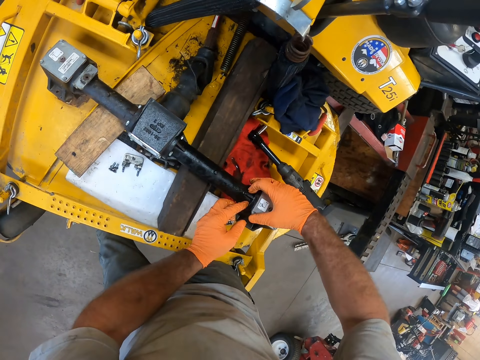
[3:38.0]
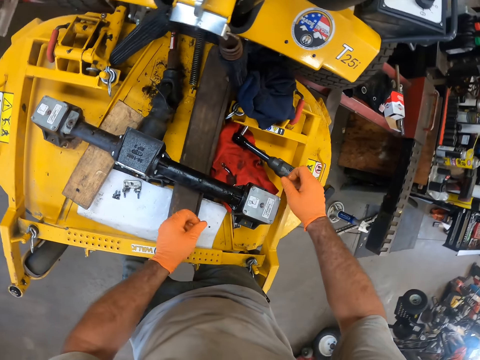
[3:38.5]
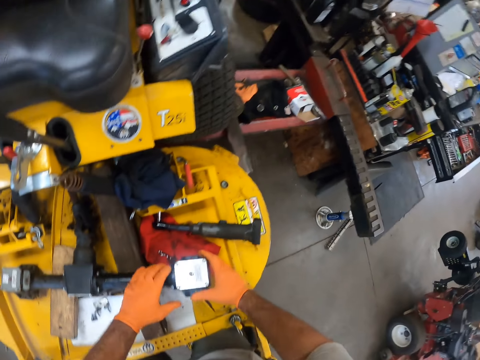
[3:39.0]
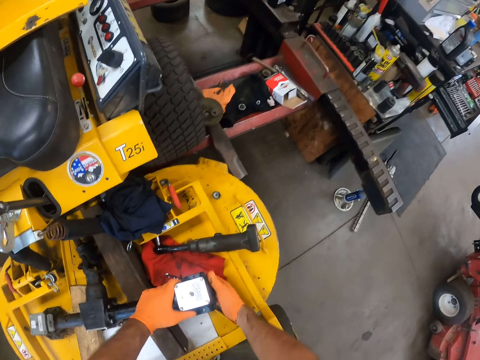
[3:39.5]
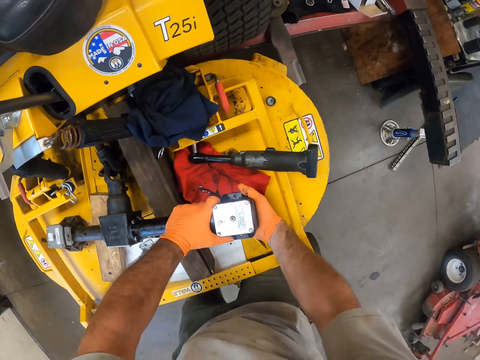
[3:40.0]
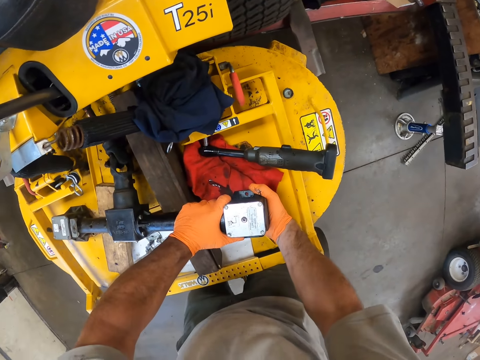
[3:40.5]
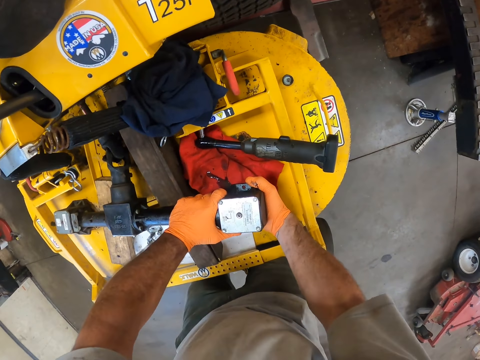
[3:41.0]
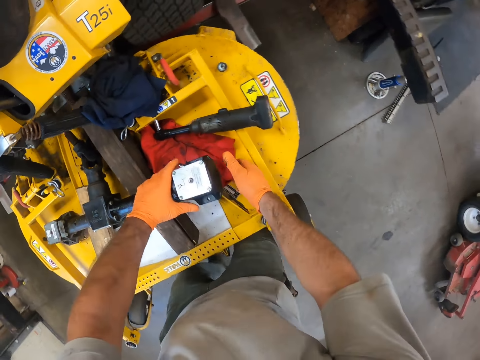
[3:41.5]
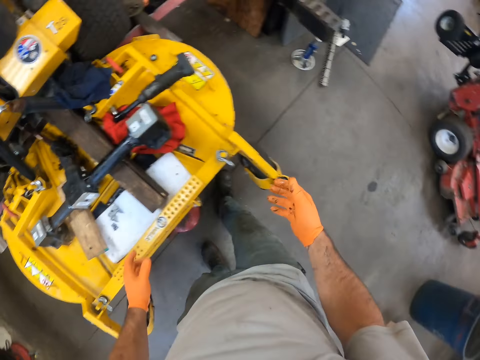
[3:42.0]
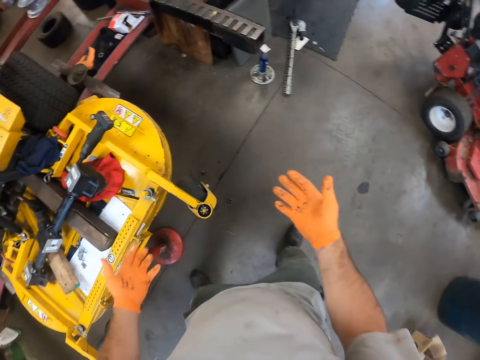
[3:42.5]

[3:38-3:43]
The camera wearer walks toward the work table.

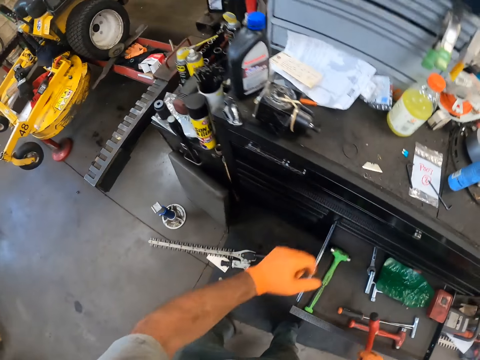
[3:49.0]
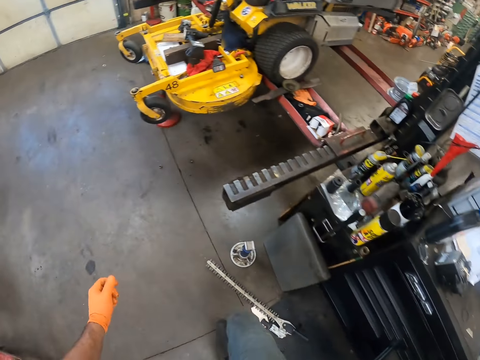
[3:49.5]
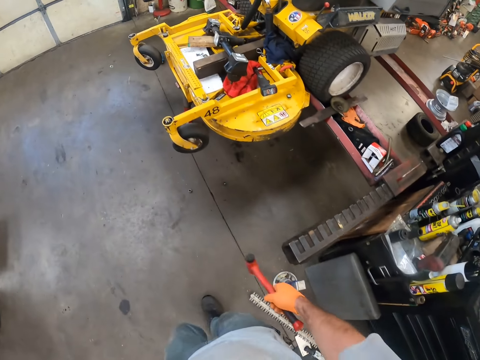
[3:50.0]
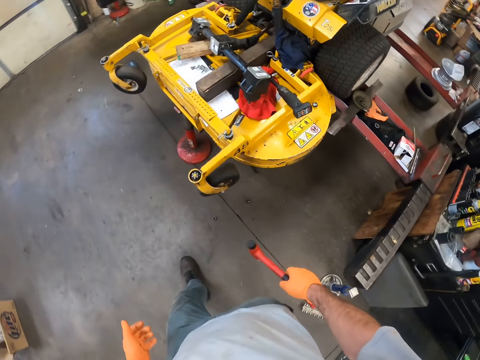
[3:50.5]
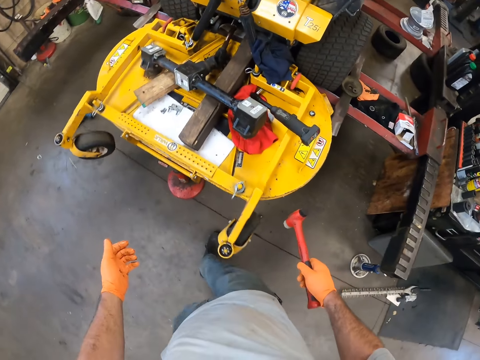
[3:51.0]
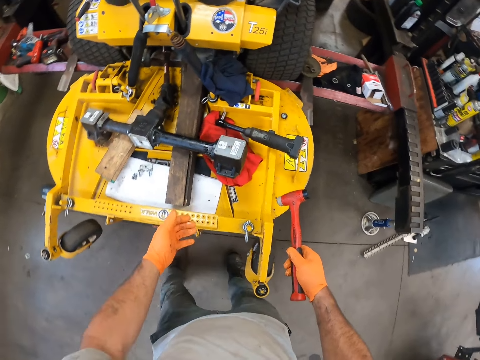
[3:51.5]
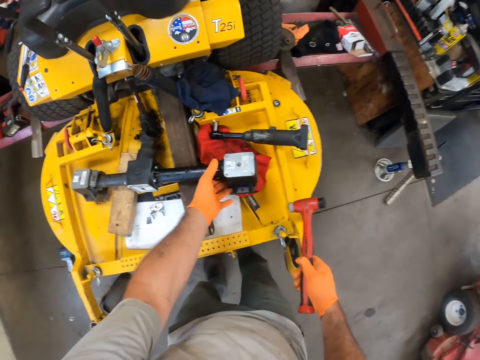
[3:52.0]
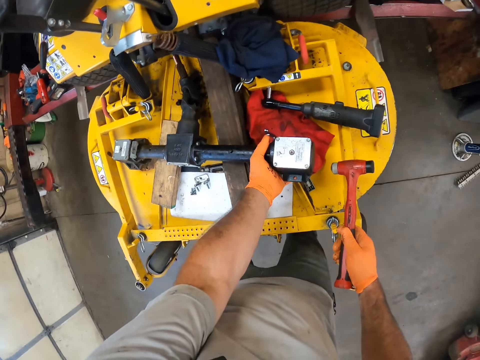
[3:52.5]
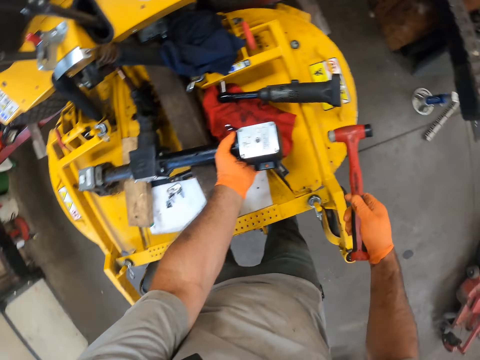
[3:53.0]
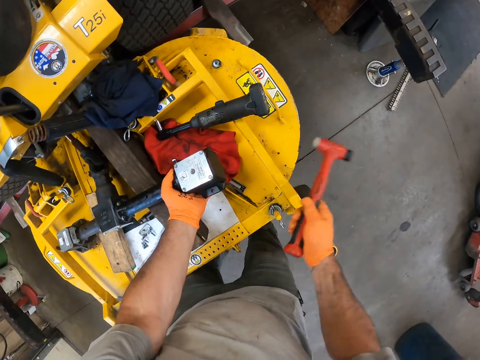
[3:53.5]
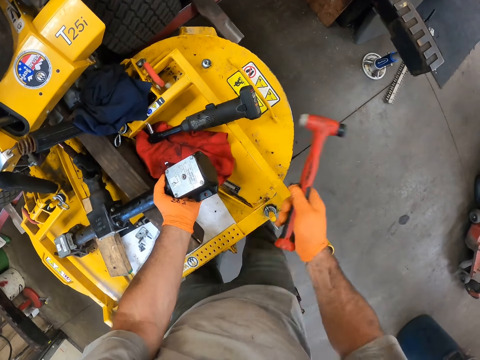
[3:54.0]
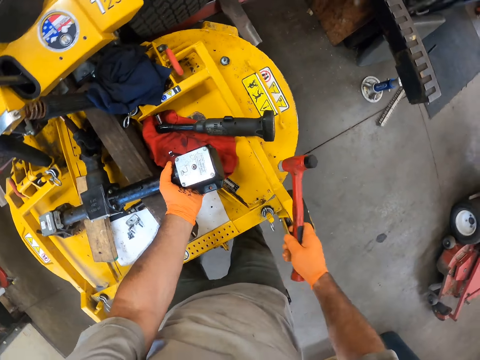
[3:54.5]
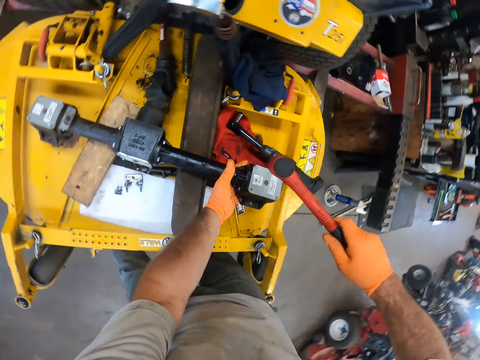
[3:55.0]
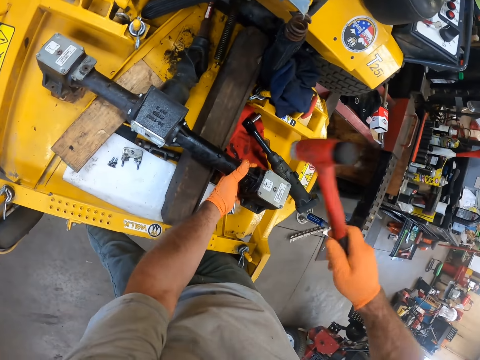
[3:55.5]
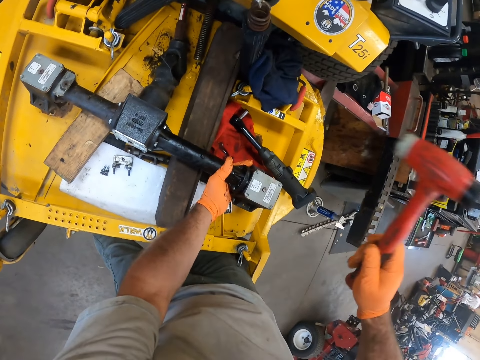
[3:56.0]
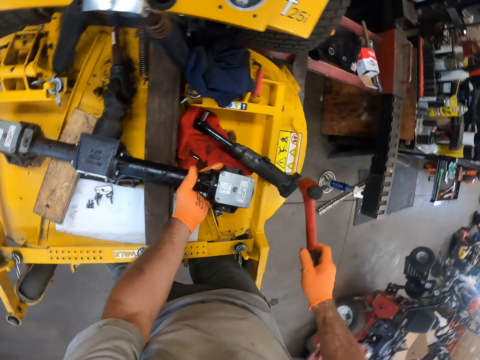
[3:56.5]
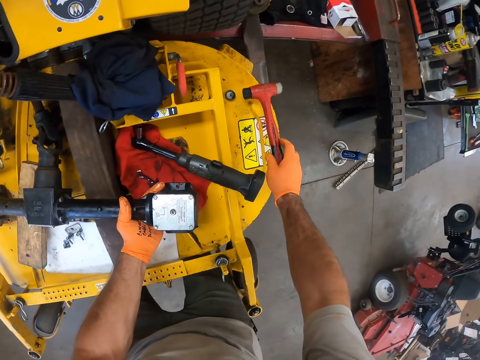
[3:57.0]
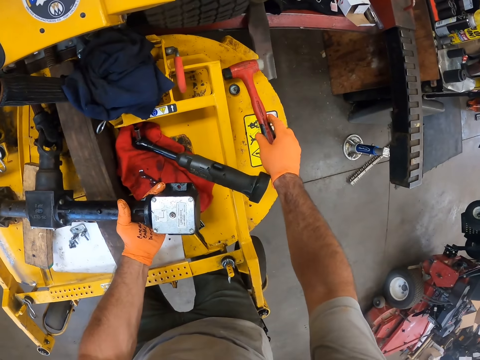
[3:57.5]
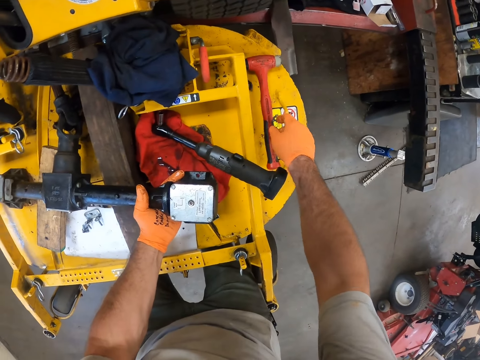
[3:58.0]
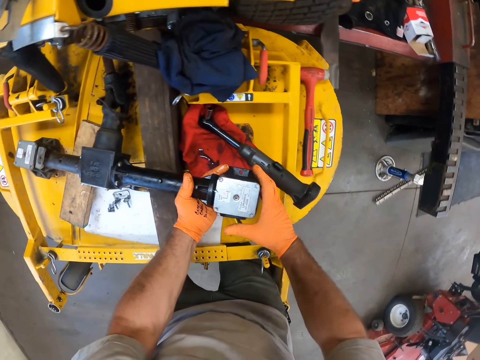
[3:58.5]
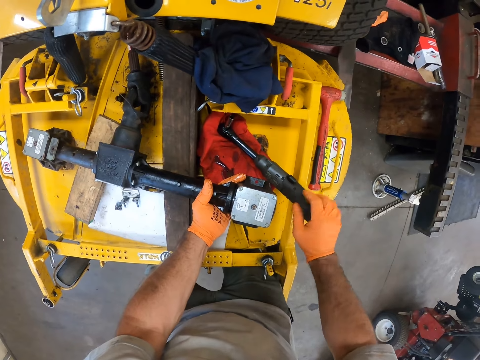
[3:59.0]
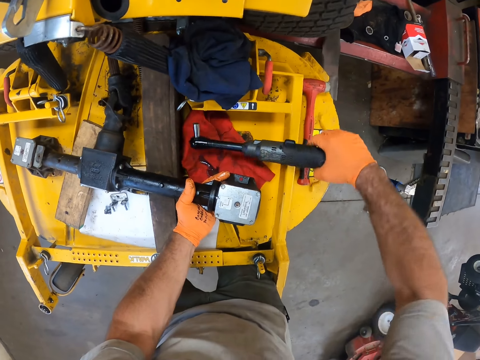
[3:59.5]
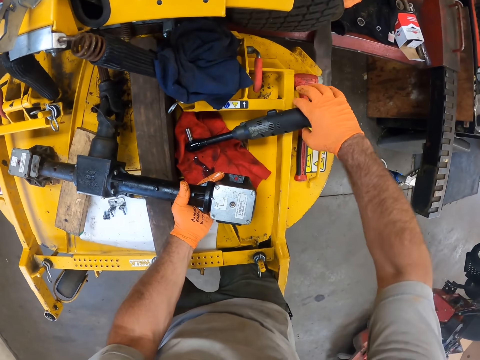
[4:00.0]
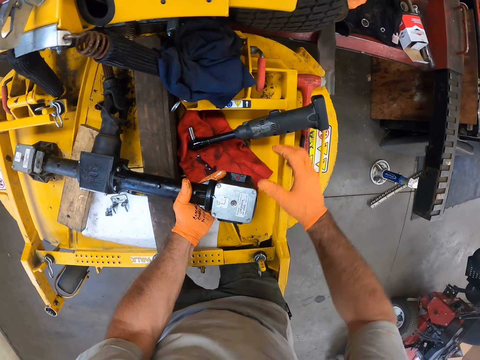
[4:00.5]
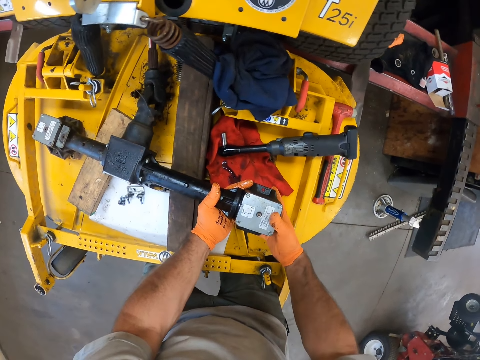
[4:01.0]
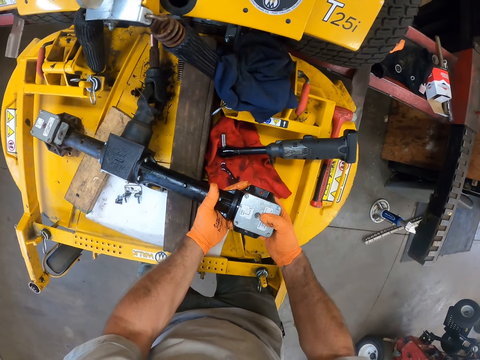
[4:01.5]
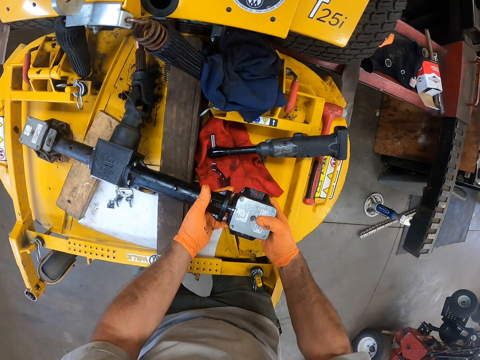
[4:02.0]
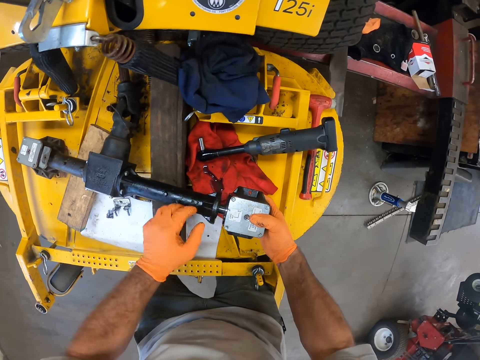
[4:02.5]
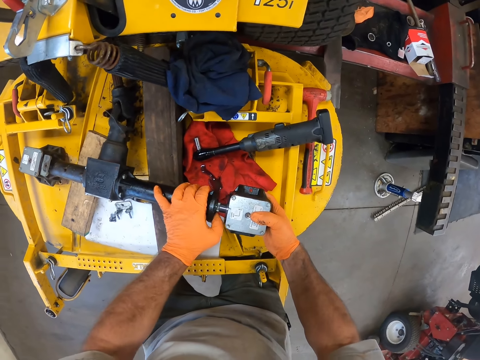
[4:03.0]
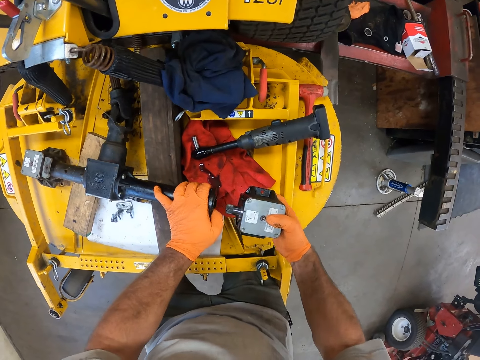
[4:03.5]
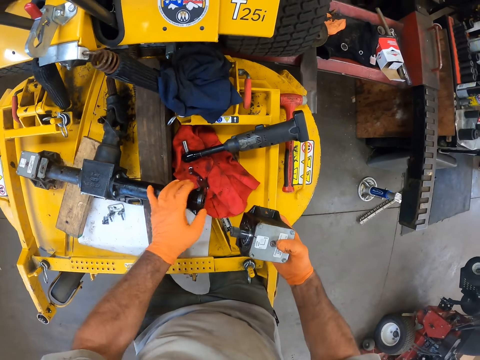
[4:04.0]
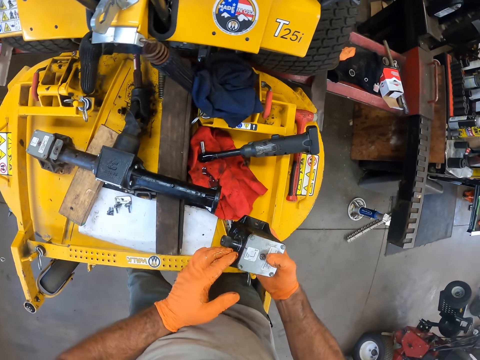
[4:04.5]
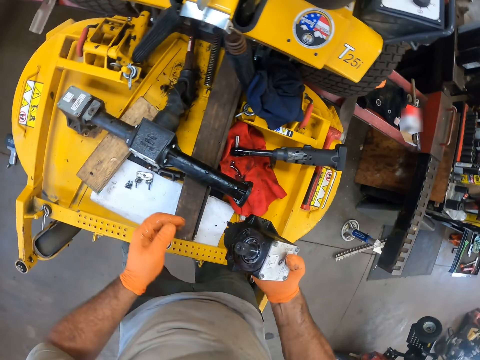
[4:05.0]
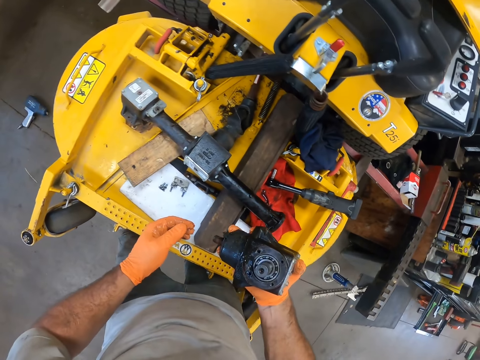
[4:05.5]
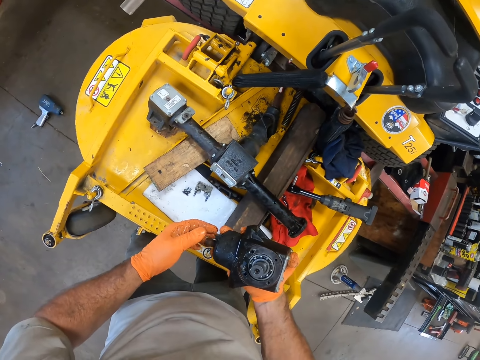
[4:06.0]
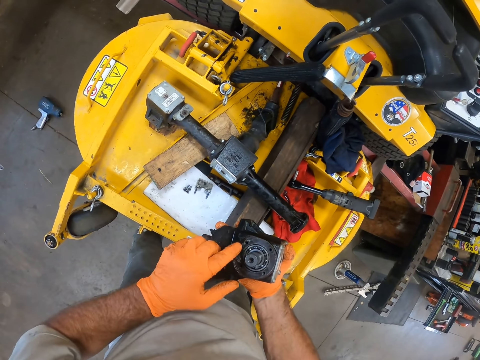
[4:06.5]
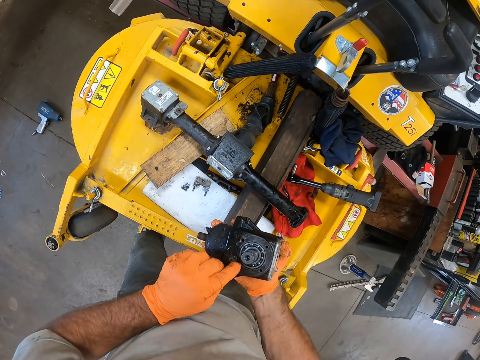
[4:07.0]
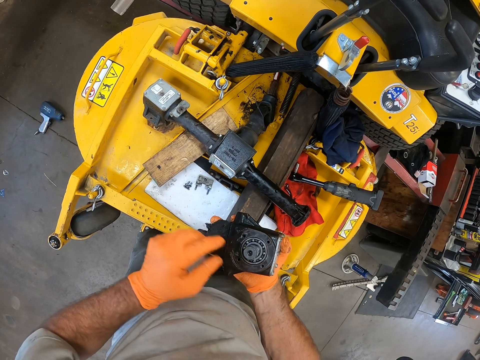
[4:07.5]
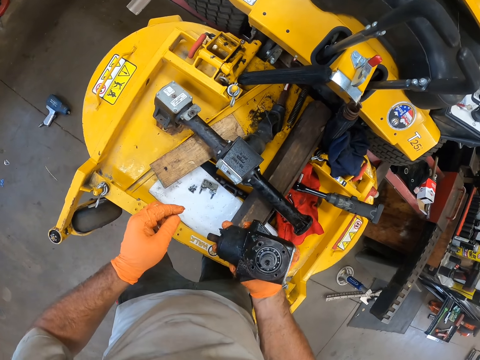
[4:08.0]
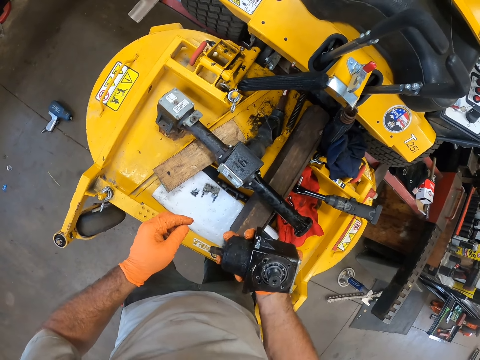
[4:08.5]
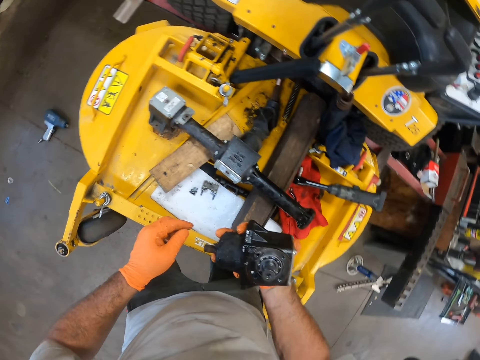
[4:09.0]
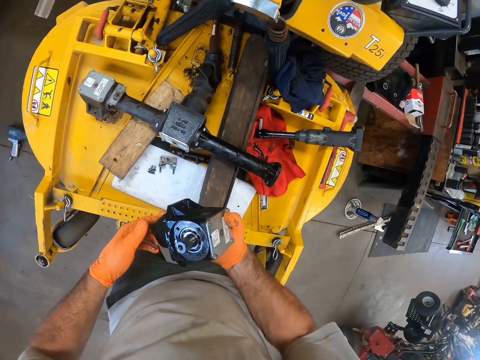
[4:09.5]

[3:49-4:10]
The camera wearer picks up a hammer from the drawer with his right hand. He walks towards the lawn mower. He hits the lawn mower differential with the hammer with his right hand. He places the hammer on the lawn mower. He fixes the lawn mower differential. He adjusts the position of the electric wrench with his right hand. He opens the lawn mower differential. He removes a component from the lawn mower with his right hand. He holds the chain trimmer.
